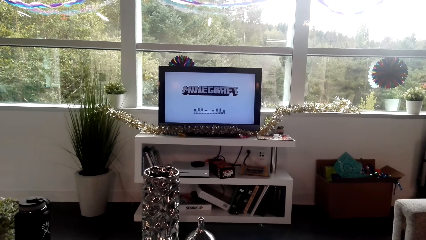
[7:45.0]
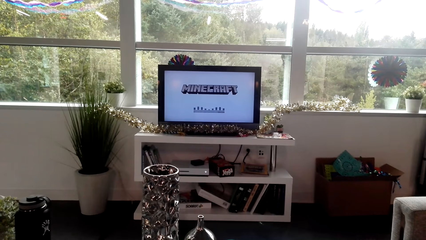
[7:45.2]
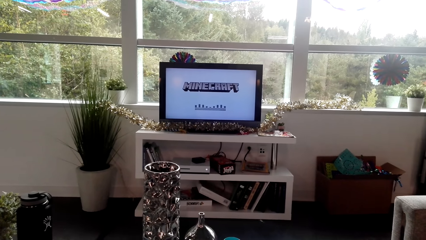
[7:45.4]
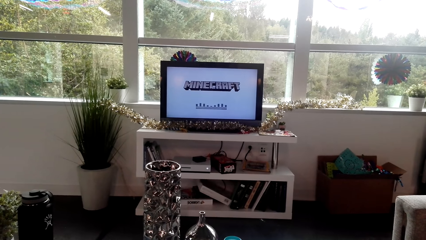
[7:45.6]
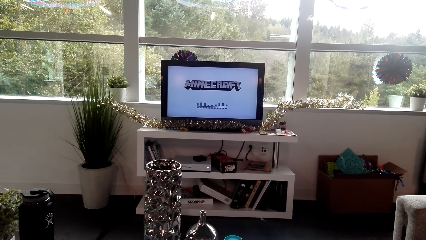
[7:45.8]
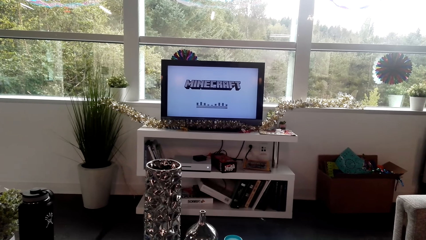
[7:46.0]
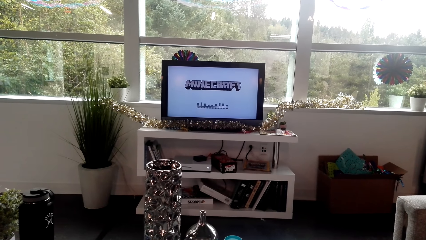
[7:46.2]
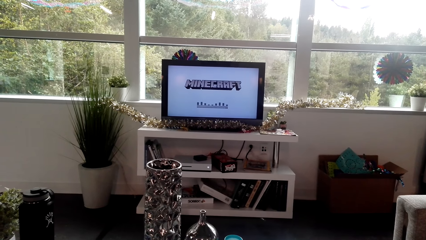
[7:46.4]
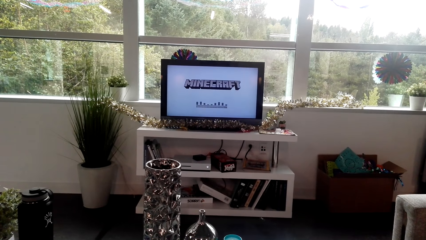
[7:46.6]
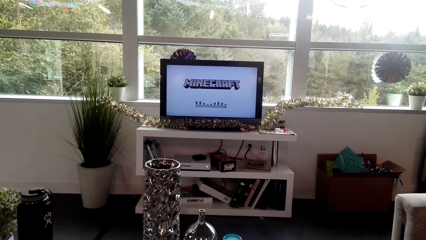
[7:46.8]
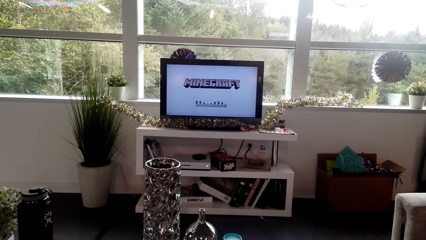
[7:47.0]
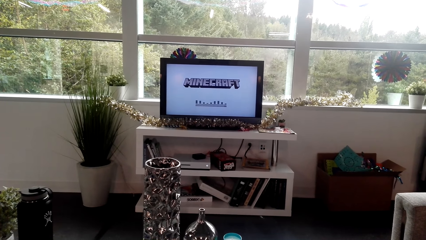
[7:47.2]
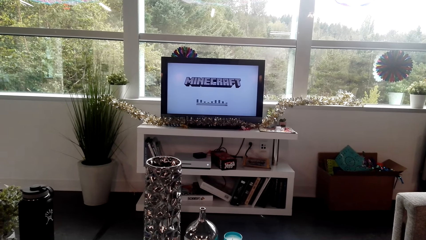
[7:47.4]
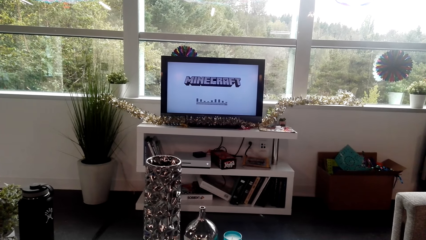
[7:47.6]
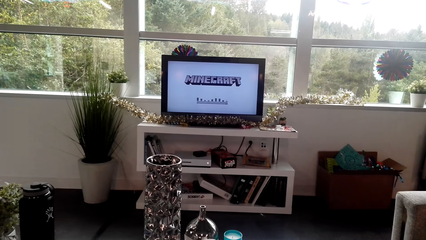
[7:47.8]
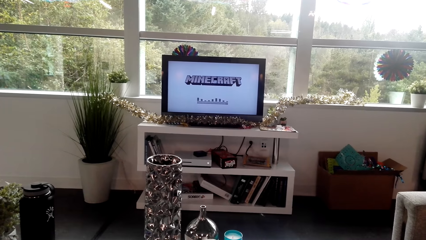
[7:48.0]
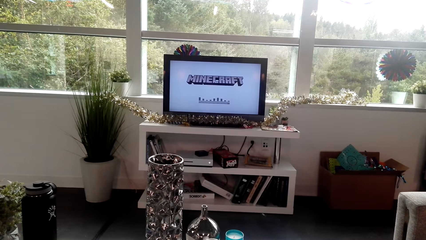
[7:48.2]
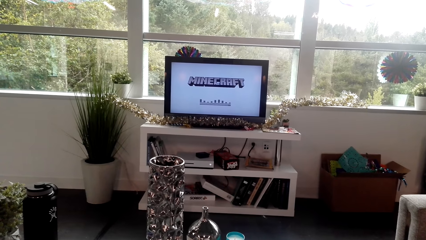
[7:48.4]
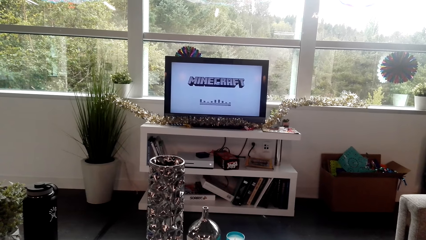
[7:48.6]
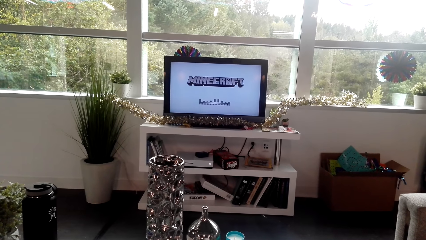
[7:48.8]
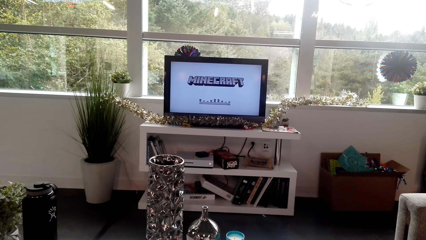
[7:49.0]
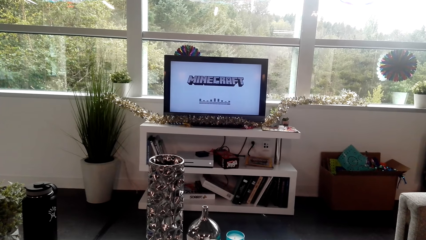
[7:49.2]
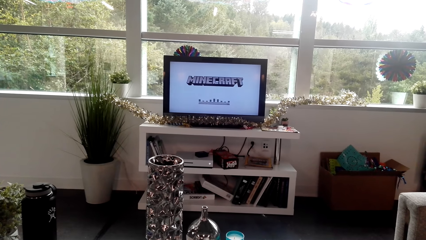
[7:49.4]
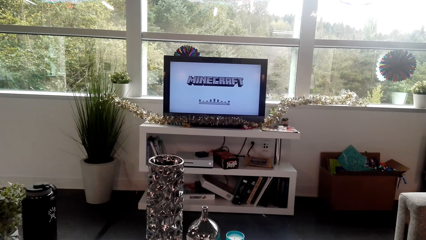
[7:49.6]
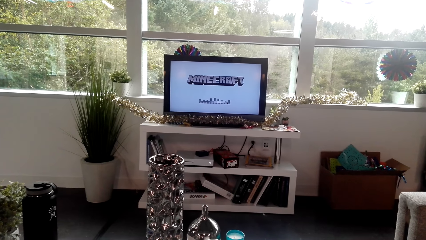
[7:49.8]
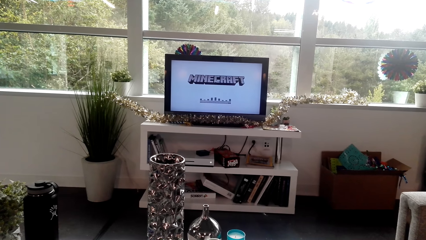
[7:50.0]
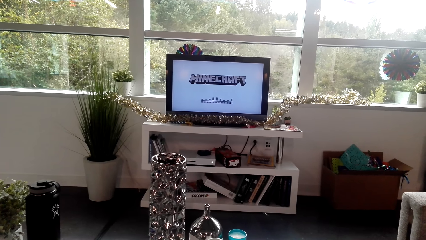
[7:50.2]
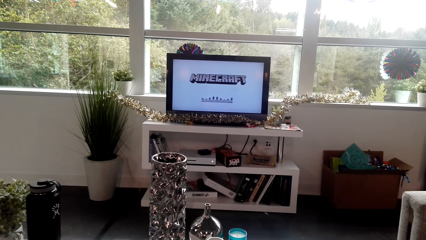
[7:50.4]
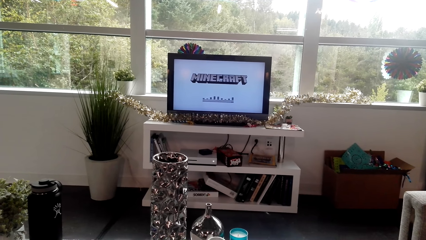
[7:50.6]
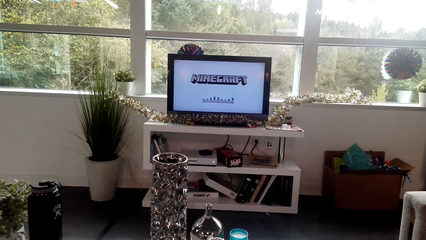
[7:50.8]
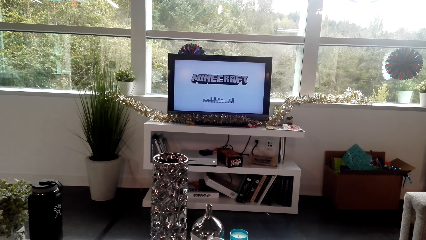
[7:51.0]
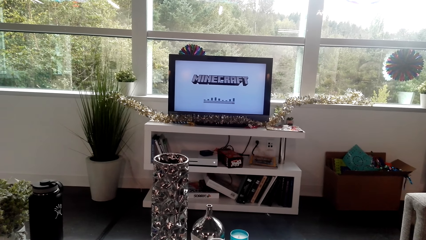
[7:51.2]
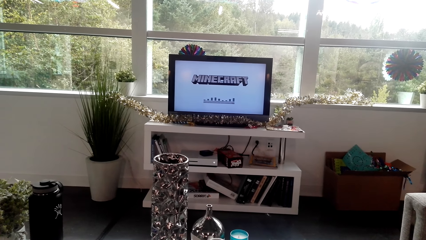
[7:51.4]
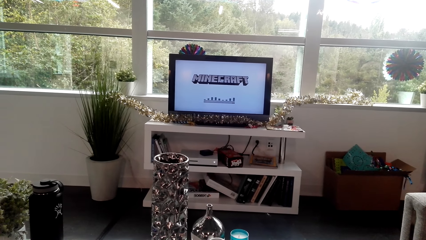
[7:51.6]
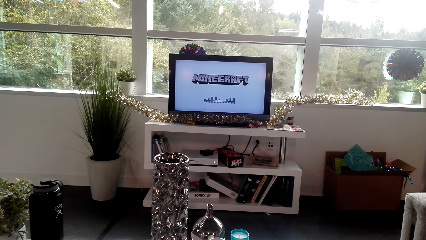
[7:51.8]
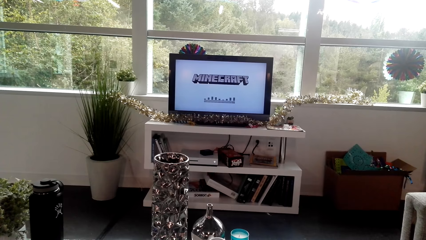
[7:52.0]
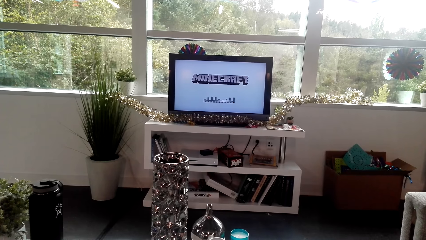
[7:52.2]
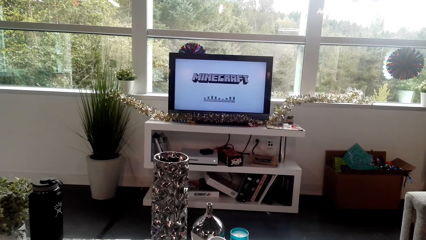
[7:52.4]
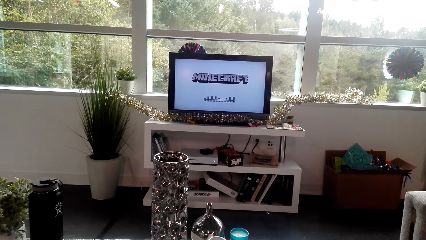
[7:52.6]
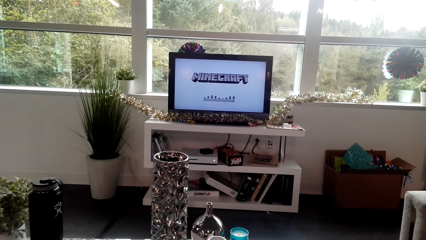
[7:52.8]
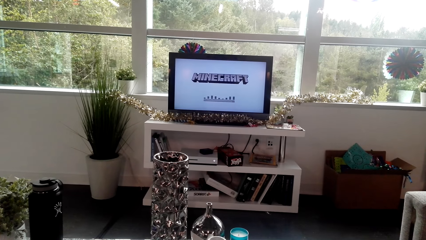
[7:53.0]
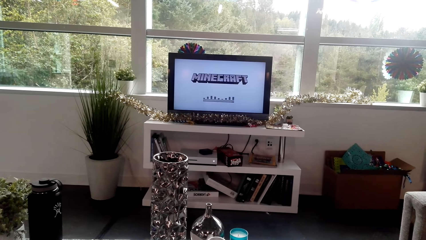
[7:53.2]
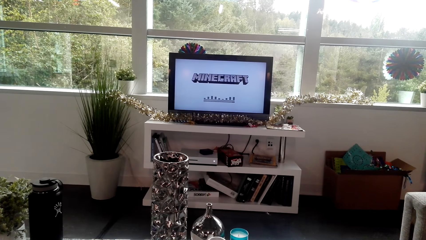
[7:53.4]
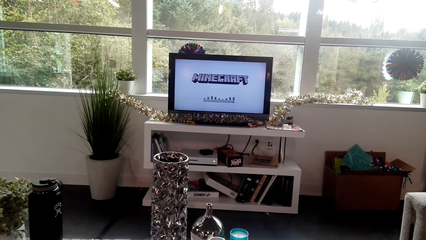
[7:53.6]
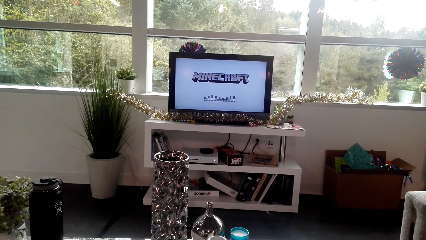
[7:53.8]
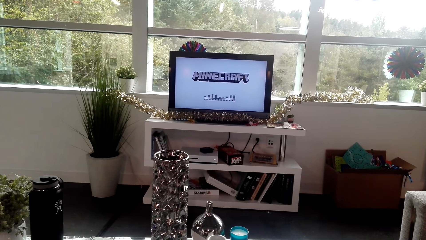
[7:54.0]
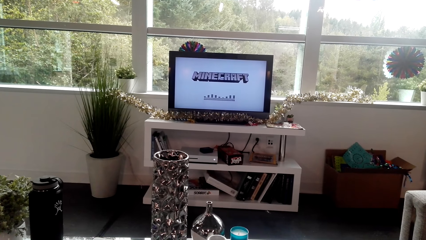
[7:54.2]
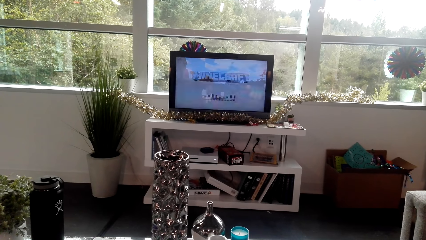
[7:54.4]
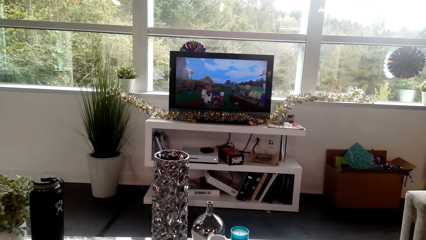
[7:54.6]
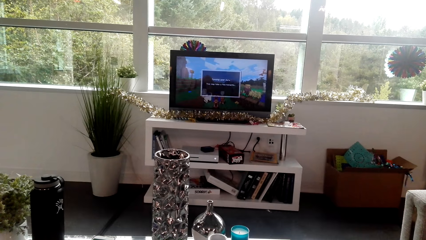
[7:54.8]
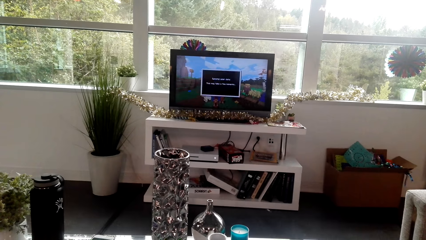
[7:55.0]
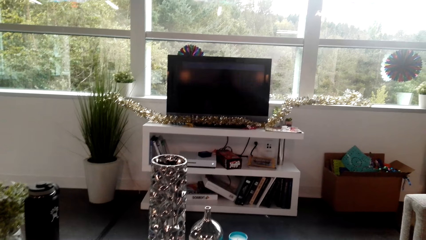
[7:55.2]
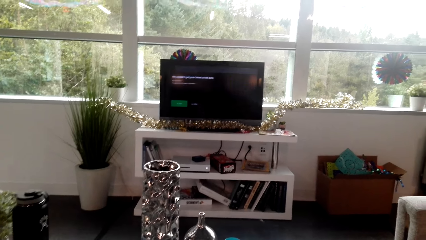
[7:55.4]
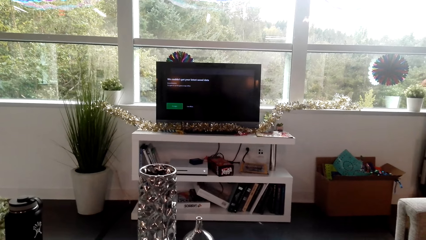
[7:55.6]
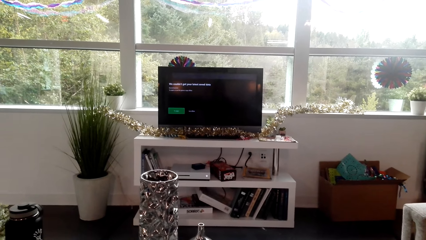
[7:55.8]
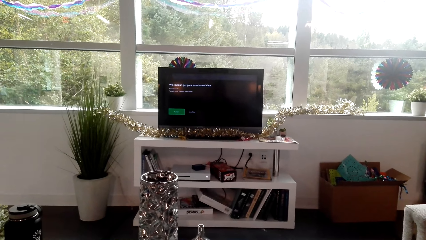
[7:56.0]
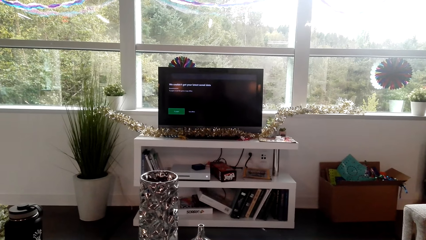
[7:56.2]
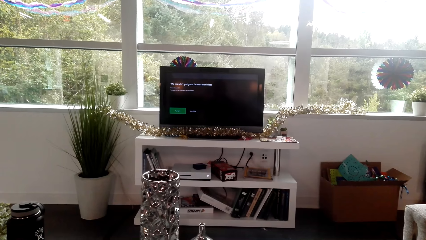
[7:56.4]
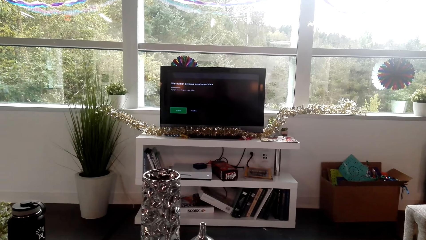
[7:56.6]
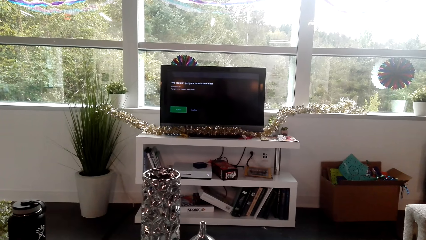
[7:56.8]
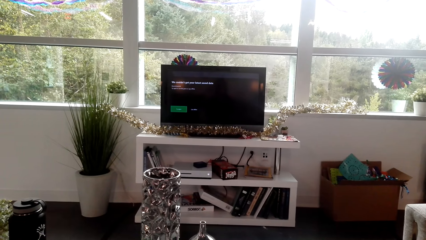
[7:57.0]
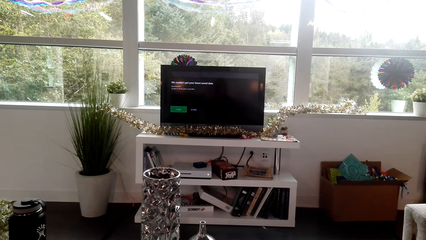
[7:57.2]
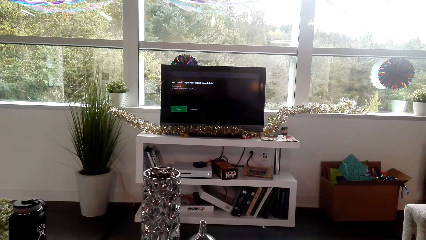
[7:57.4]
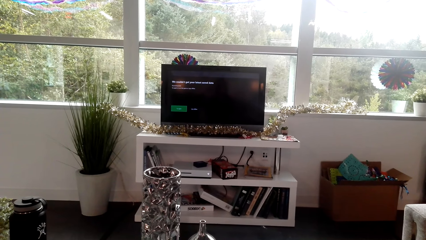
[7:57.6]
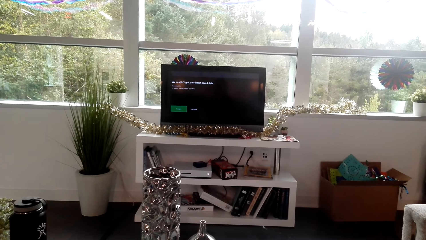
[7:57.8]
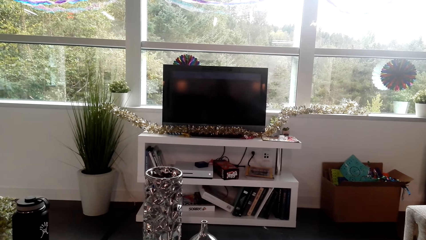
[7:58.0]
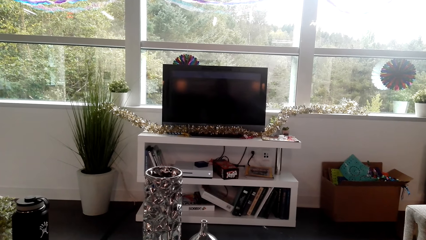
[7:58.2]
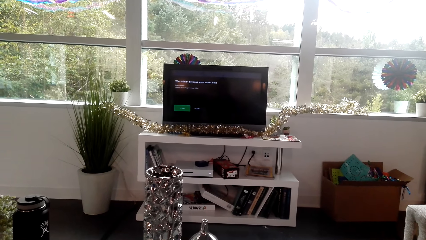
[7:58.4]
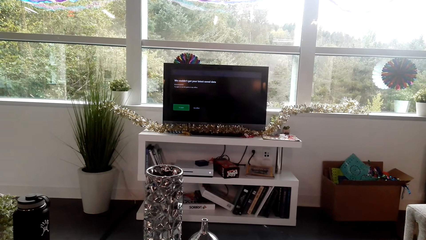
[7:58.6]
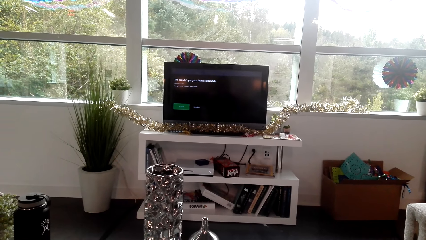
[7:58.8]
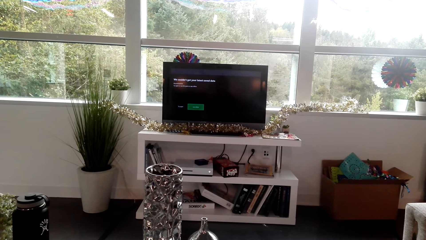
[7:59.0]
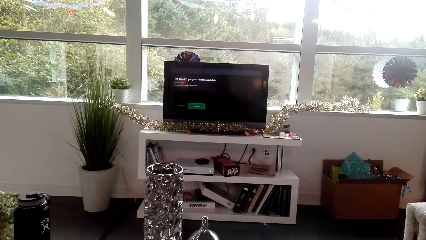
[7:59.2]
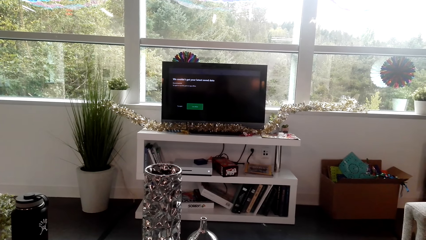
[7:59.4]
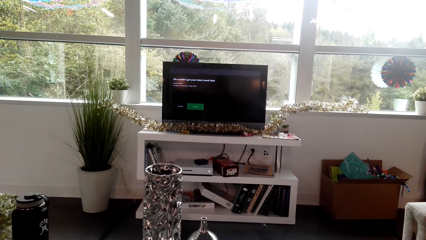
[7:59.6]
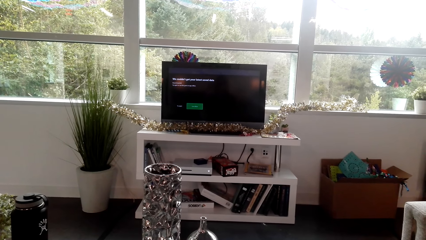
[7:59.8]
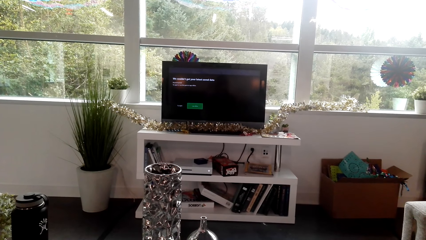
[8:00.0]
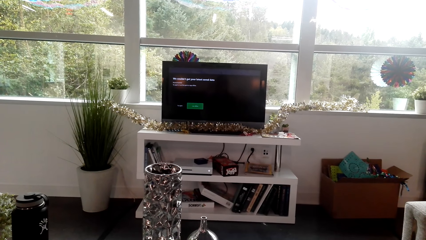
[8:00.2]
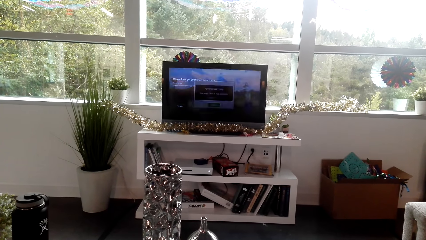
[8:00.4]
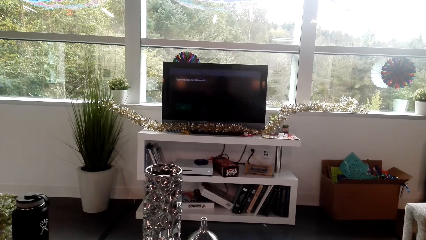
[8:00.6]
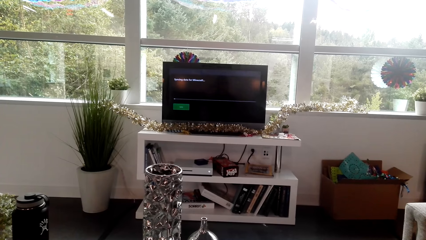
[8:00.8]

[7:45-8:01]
The camera wearer watches the television. They search on the TV.
